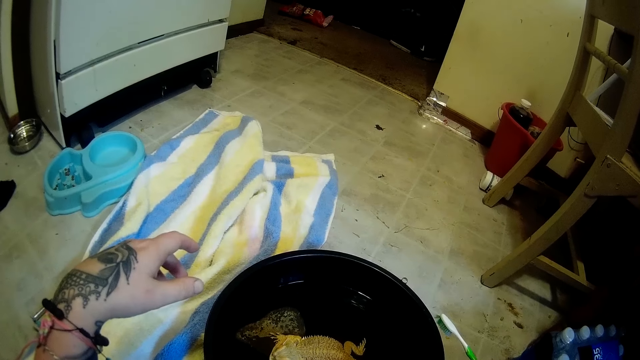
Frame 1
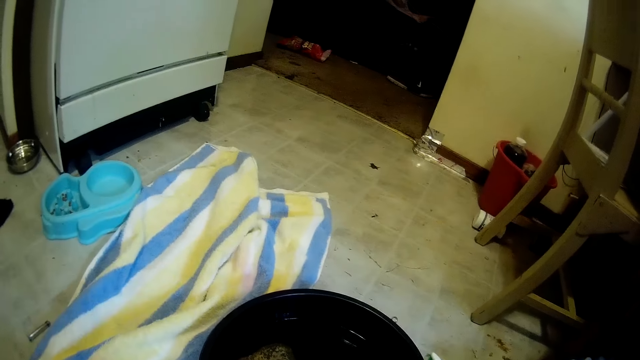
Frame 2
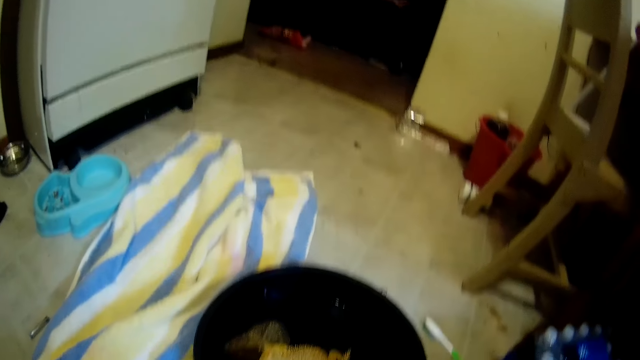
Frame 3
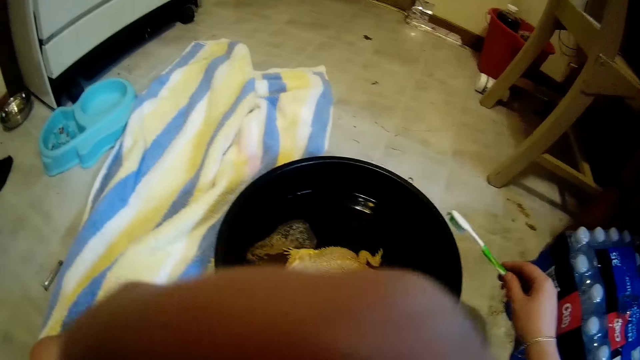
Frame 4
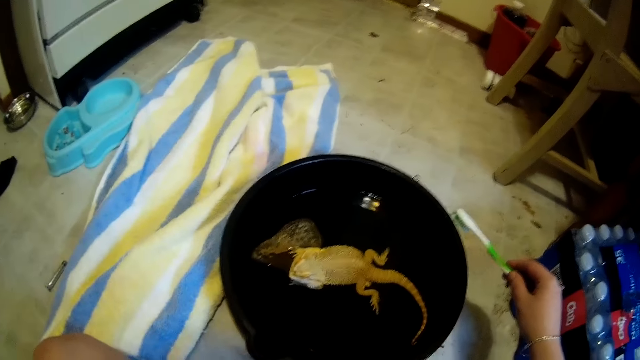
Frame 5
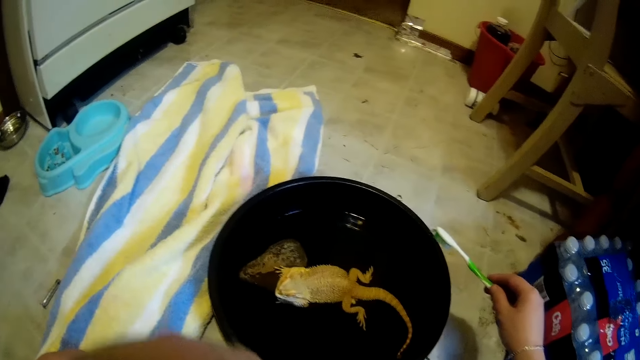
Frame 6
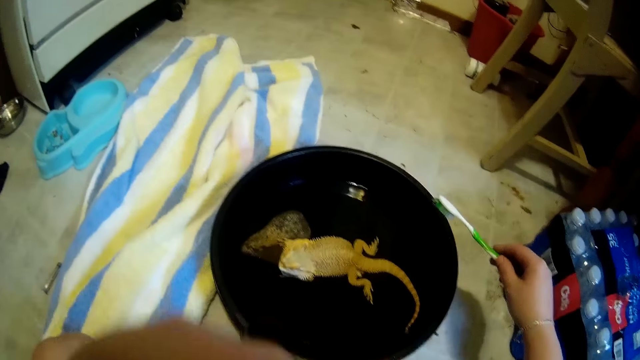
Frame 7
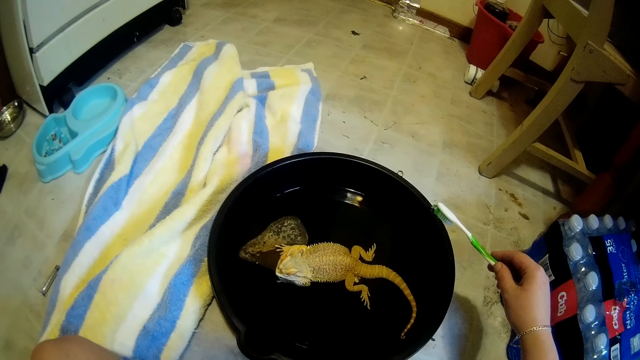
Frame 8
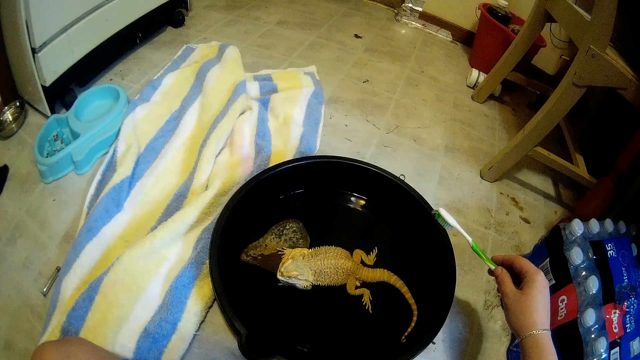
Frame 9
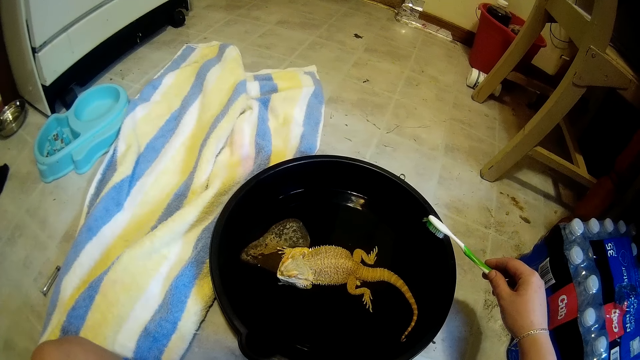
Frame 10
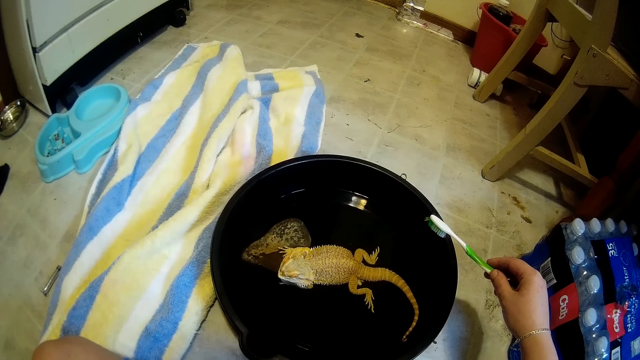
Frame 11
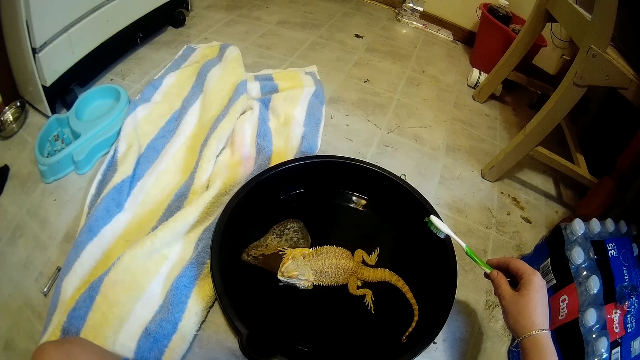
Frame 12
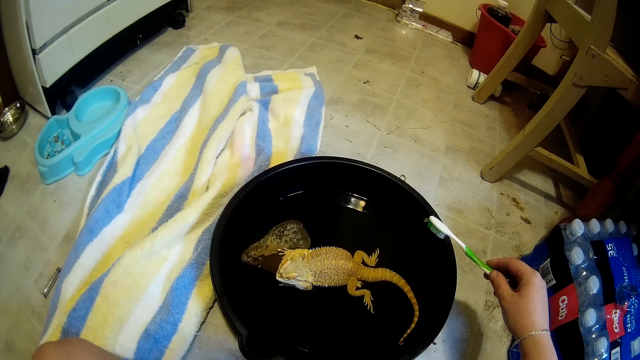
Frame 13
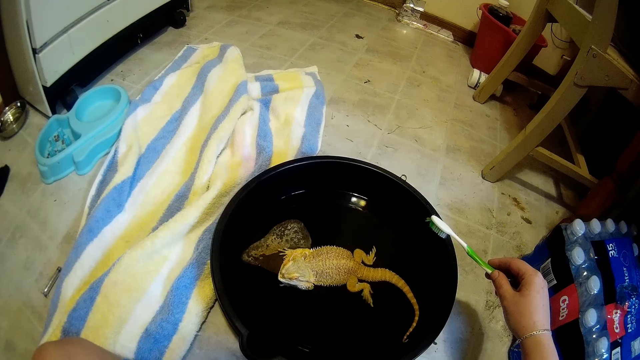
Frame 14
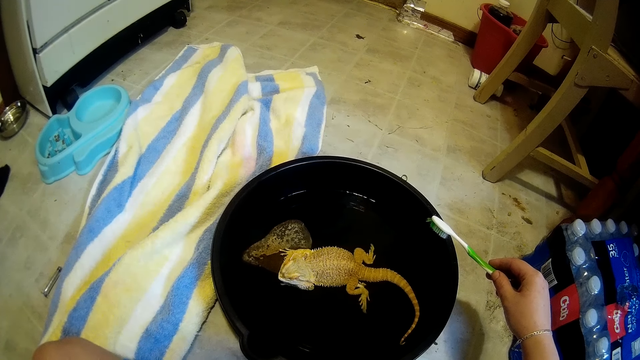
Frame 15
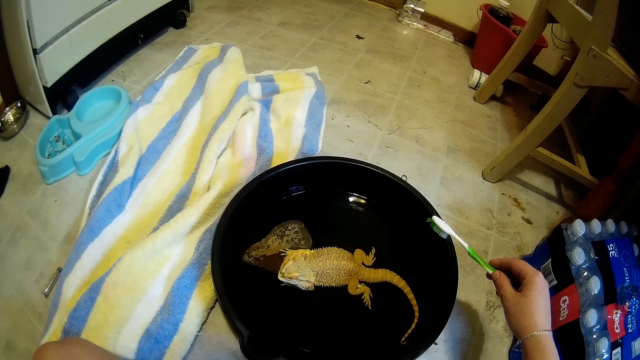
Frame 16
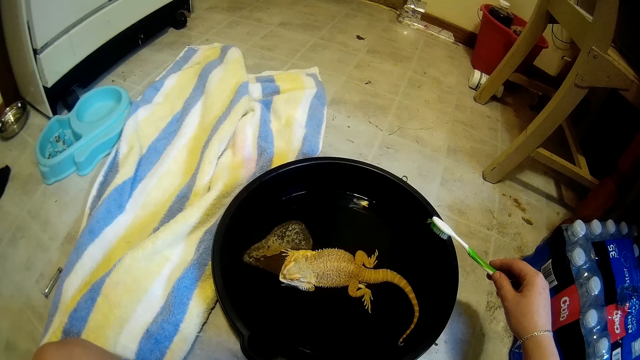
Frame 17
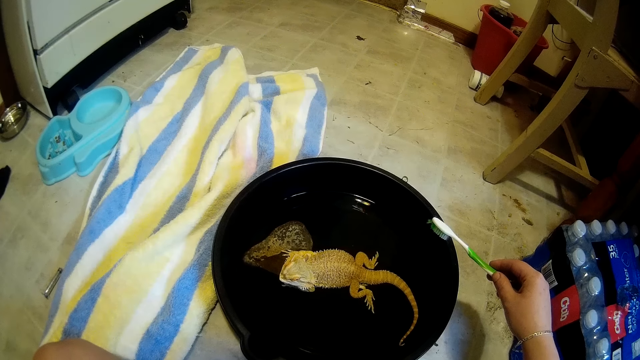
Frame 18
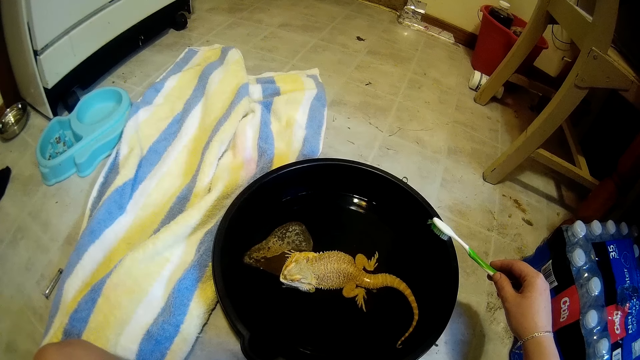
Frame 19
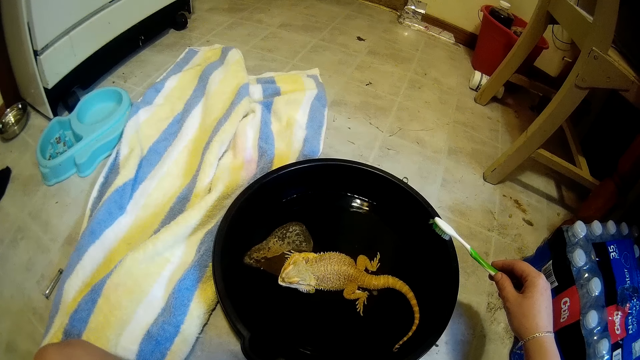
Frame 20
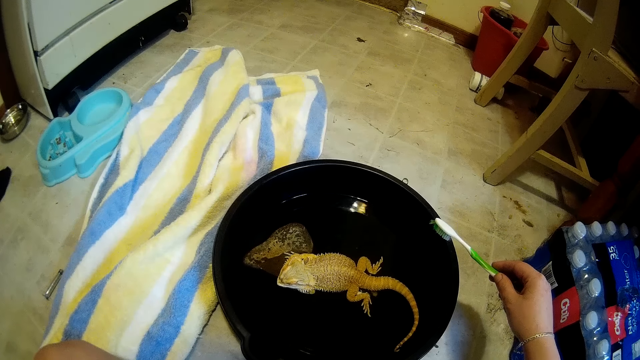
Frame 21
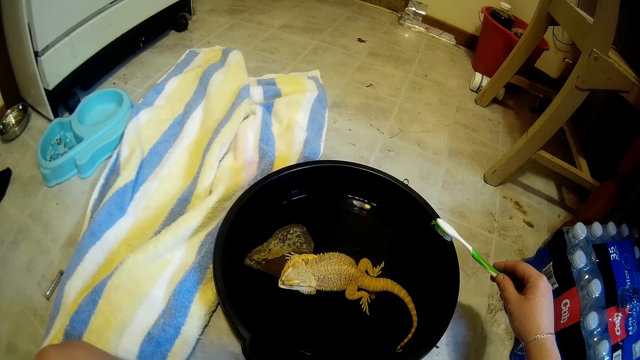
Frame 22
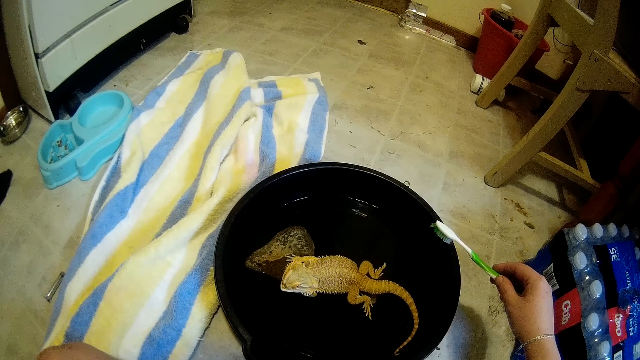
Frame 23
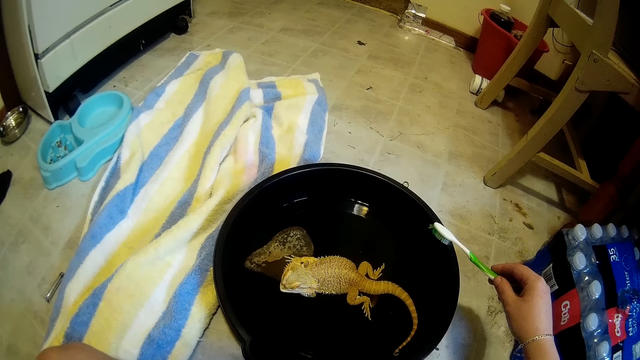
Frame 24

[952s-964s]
The camera wearer covers her nose with her left hand. She looks at the chameleon.

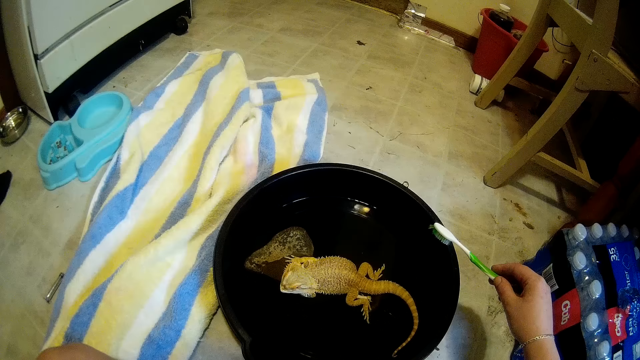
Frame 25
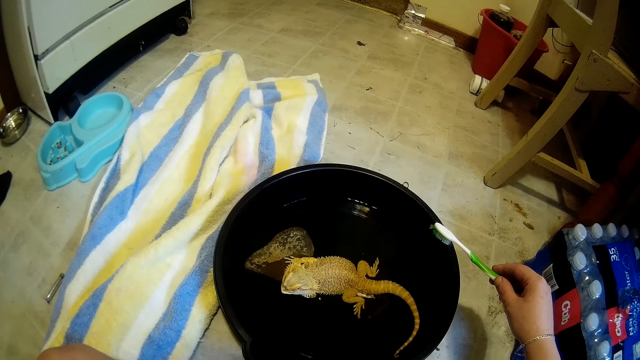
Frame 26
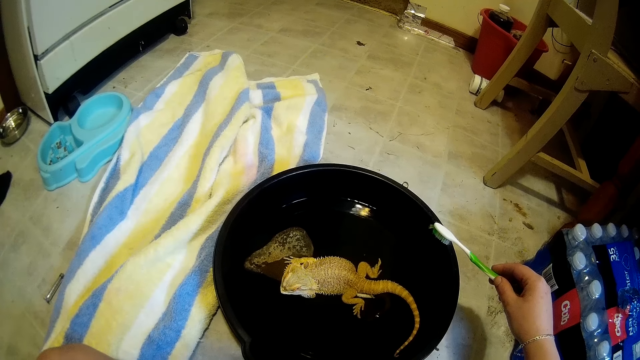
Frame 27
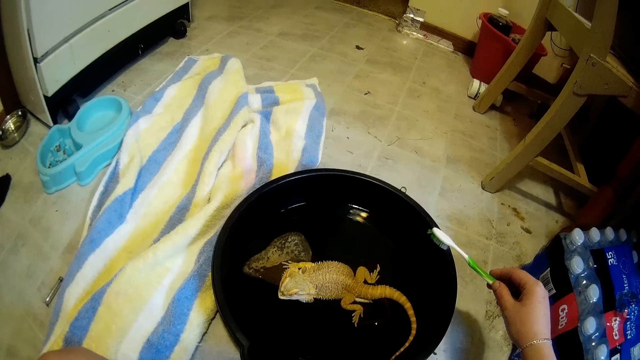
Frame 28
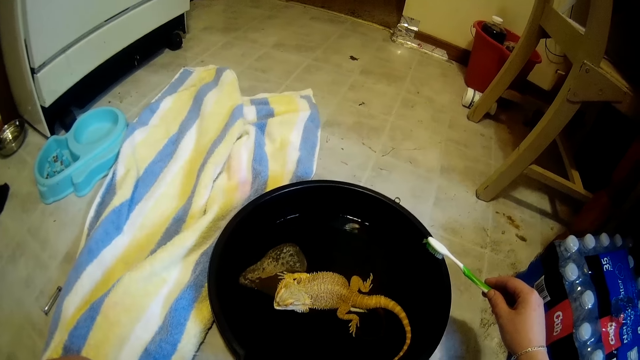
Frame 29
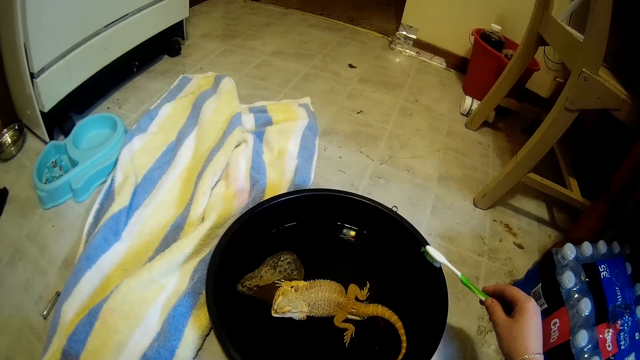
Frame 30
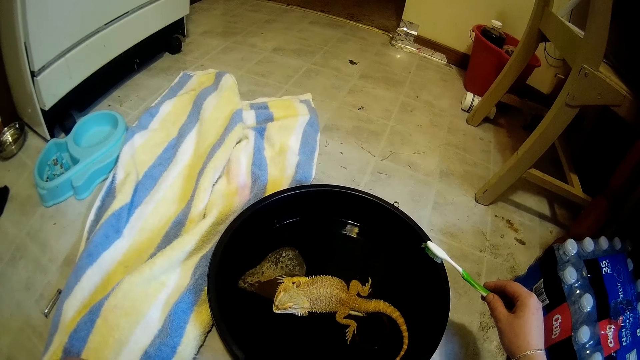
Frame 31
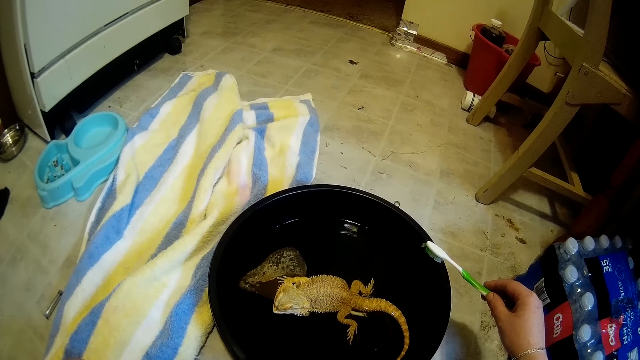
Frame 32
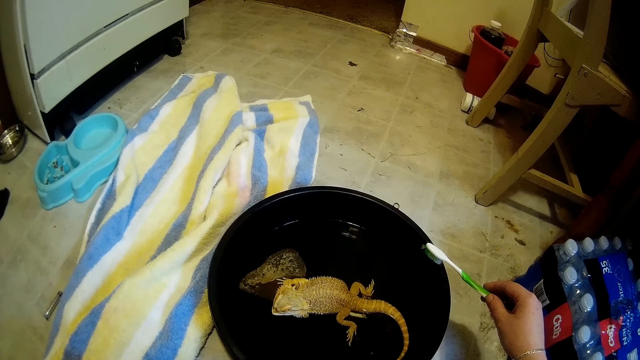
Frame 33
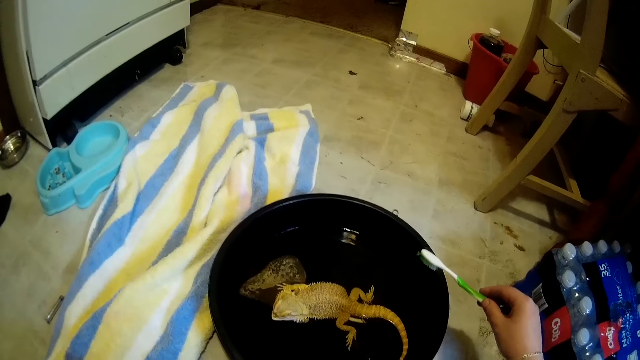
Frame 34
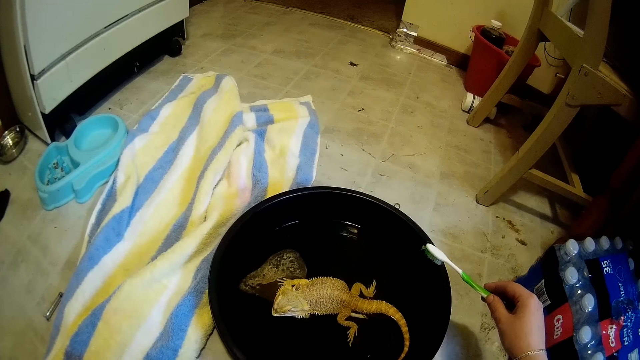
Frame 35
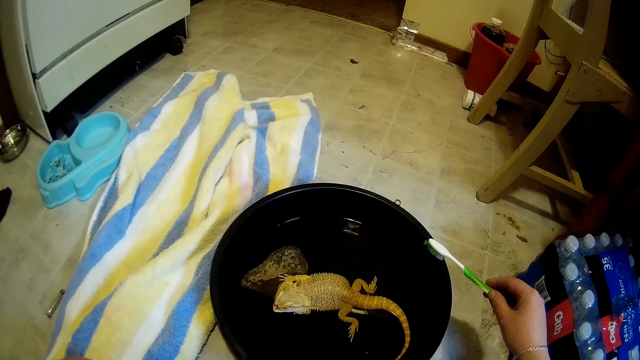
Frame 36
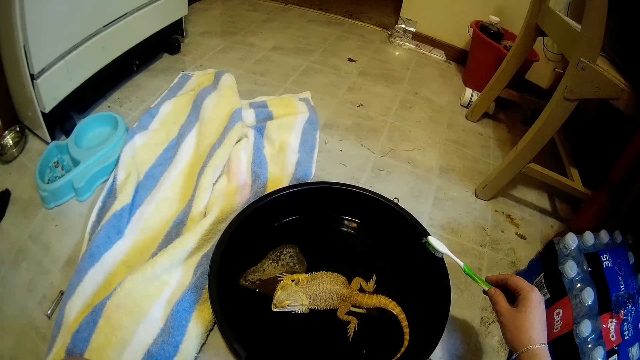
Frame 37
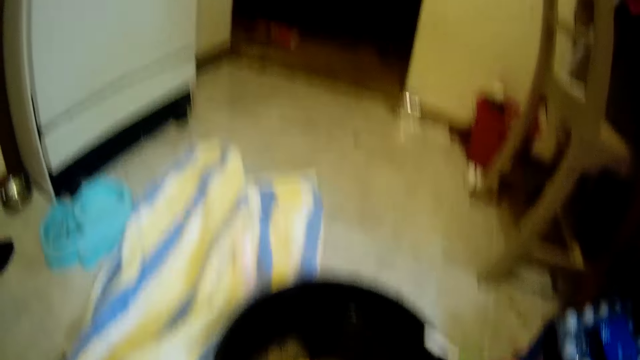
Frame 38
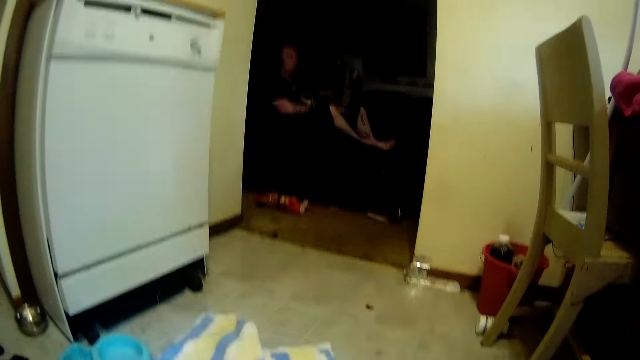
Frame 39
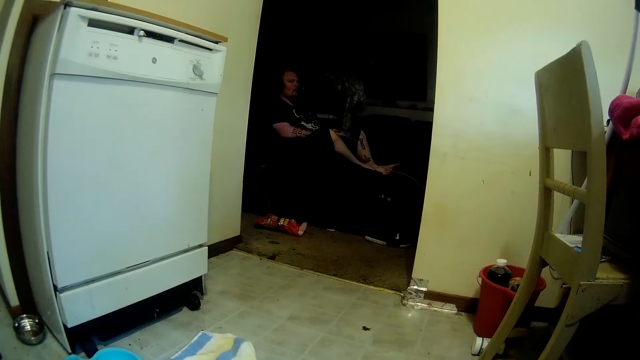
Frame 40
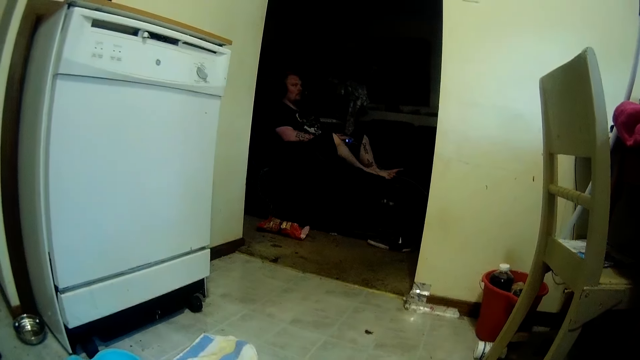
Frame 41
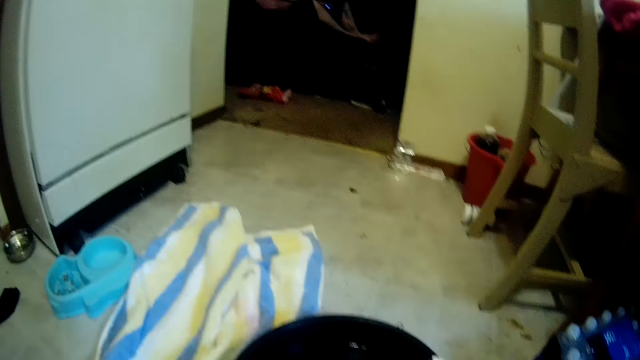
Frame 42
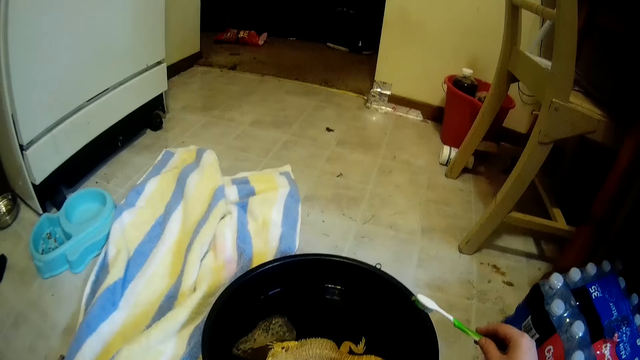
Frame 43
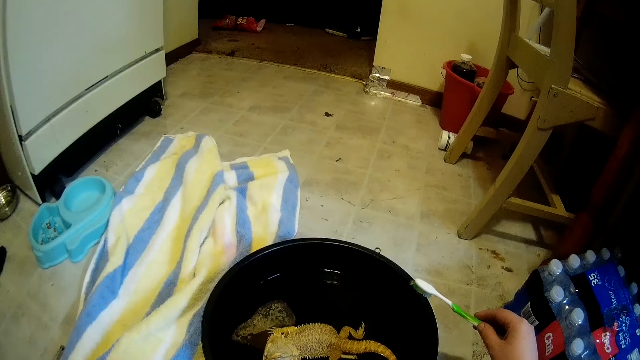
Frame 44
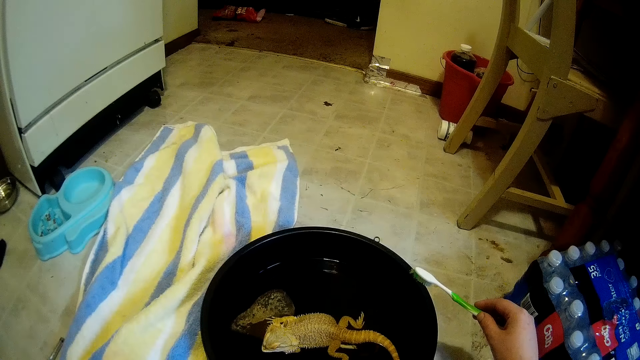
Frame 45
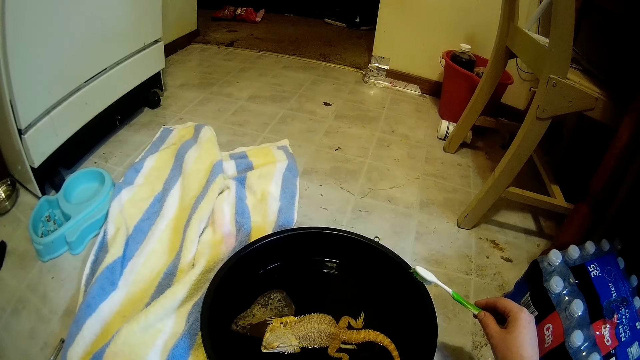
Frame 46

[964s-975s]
The camera wearer looks at someone.
